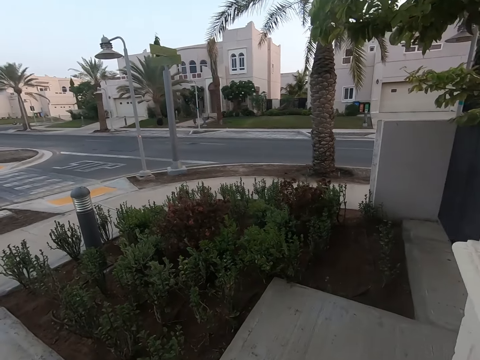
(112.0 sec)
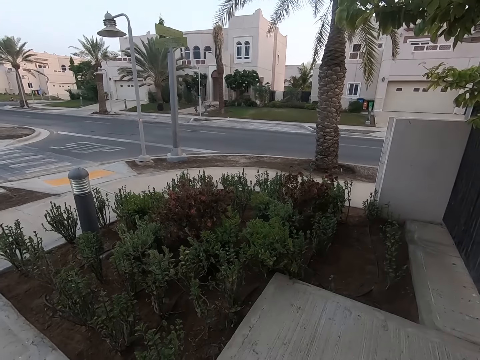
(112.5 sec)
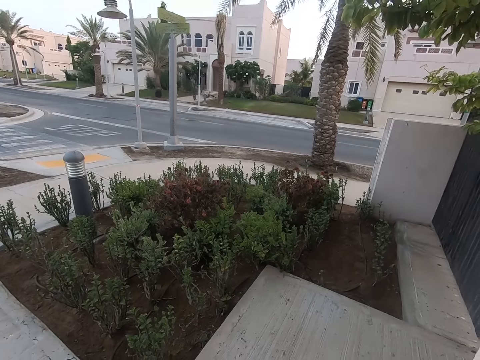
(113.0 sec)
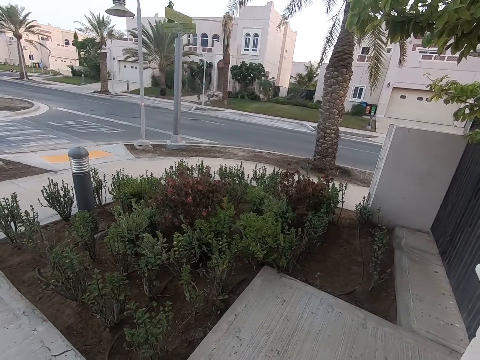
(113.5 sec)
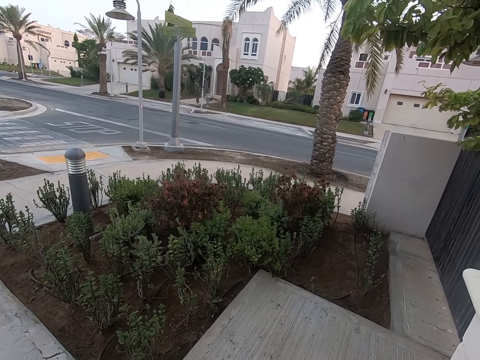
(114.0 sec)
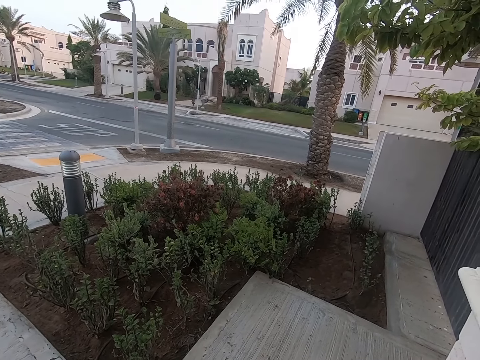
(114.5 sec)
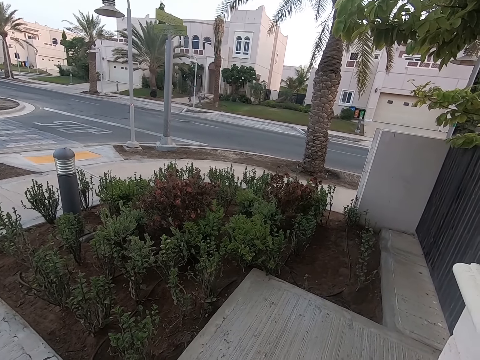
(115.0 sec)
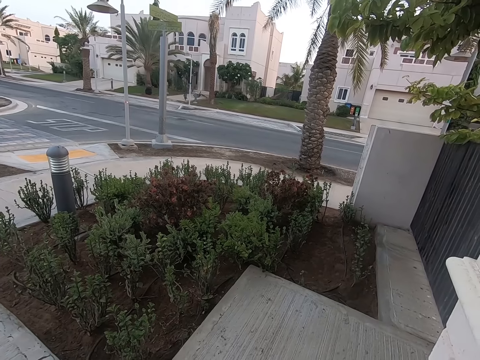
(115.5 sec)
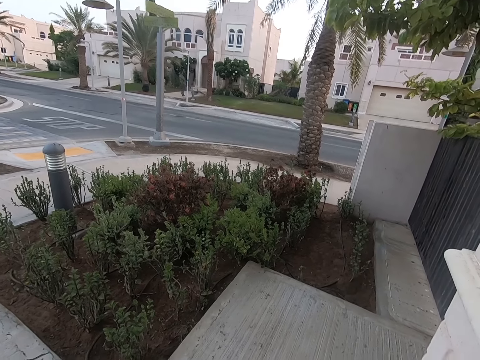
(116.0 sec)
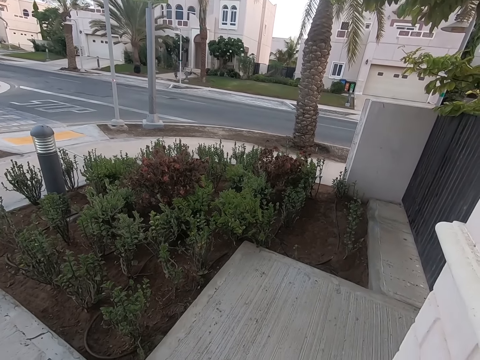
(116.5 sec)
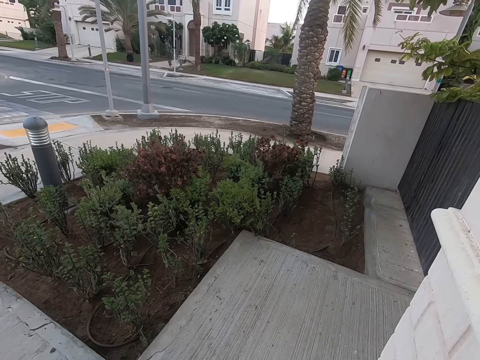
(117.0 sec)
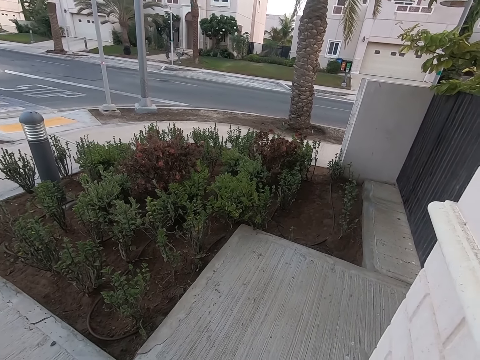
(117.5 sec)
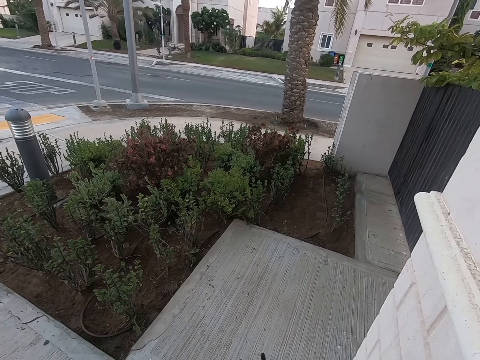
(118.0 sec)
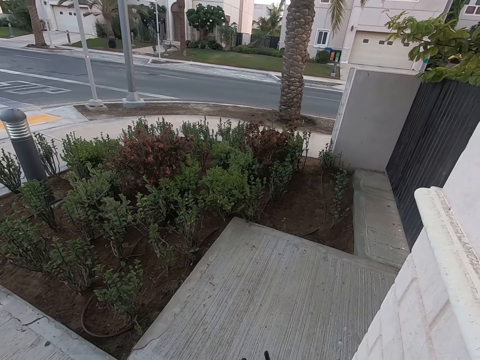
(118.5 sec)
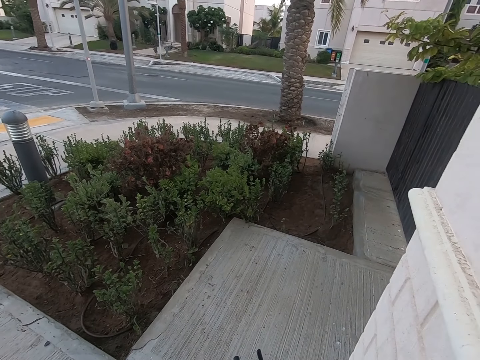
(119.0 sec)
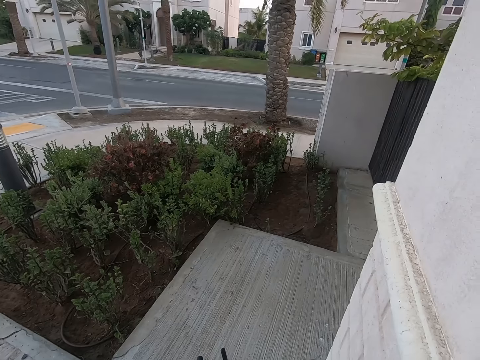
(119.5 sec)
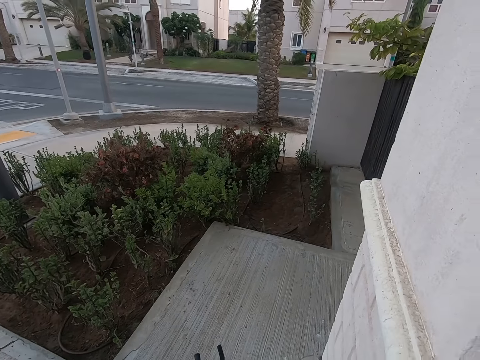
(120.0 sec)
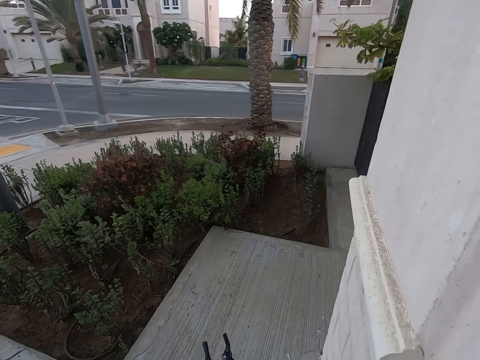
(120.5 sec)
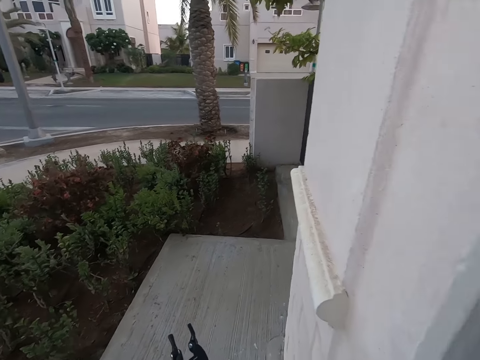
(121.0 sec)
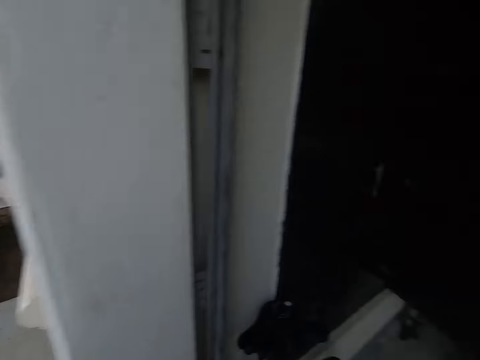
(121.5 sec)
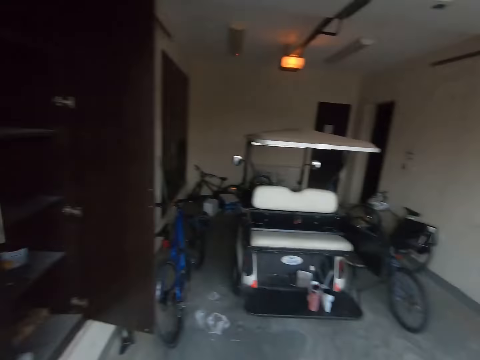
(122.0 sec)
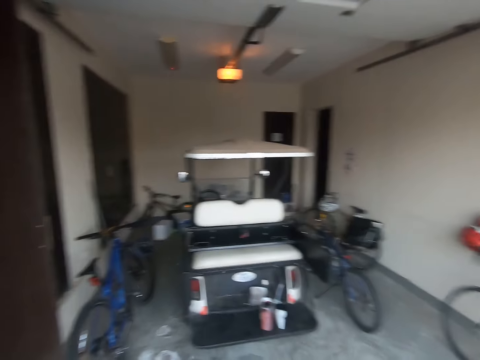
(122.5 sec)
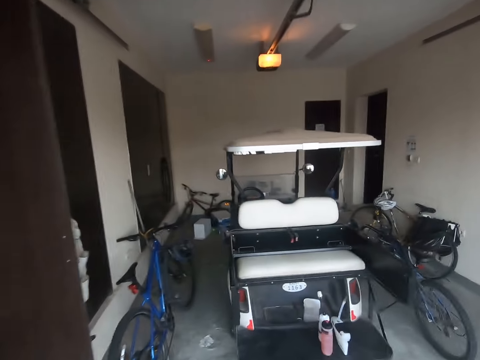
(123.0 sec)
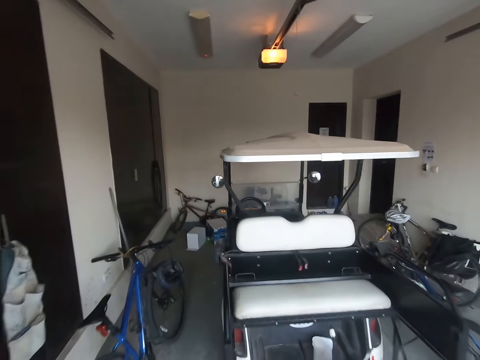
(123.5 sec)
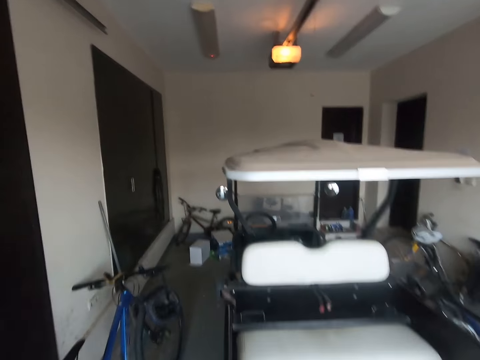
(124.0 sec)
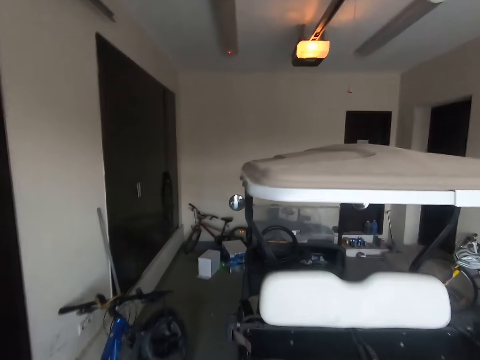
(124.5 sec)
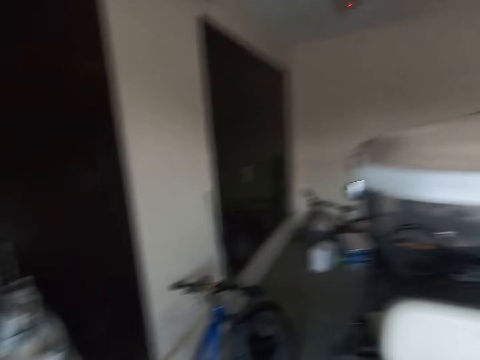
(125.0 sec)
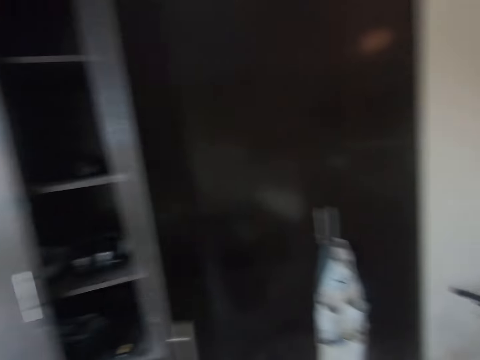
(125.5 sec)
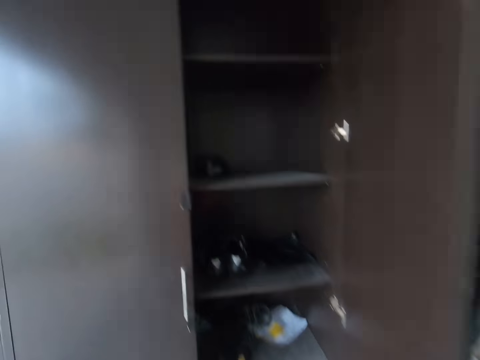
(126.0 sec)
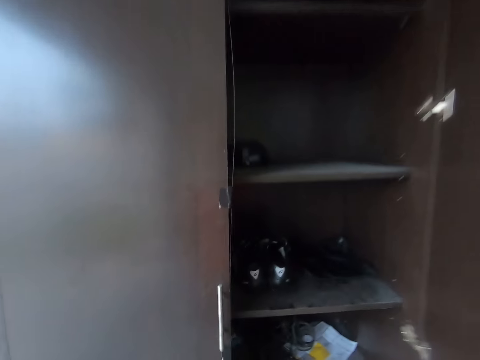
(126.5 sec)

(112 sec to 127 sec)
The camera wearer stares around. They move around and go back to the house.

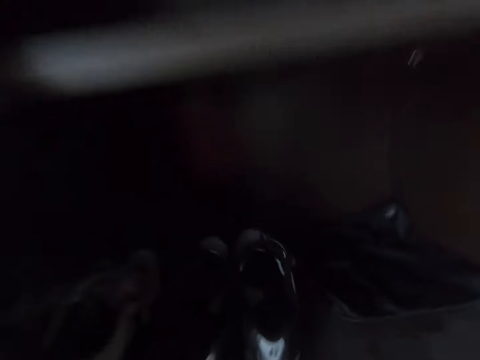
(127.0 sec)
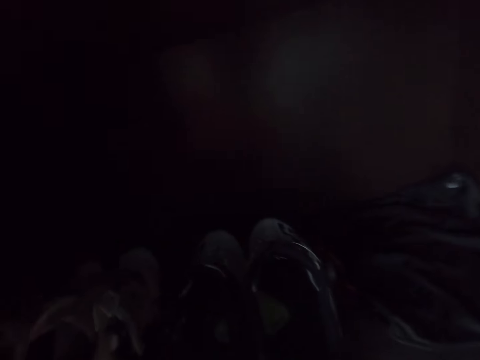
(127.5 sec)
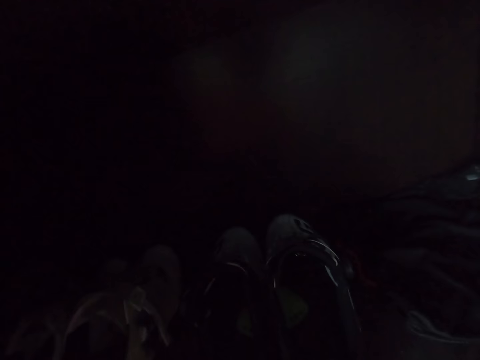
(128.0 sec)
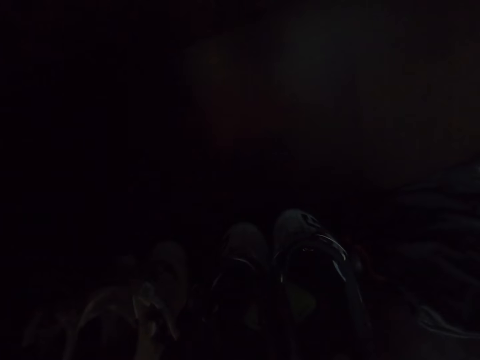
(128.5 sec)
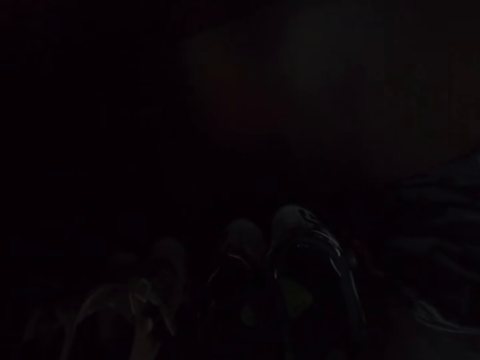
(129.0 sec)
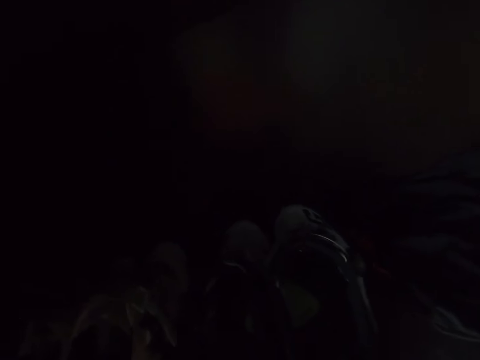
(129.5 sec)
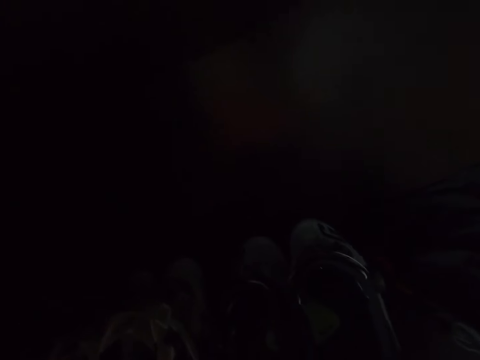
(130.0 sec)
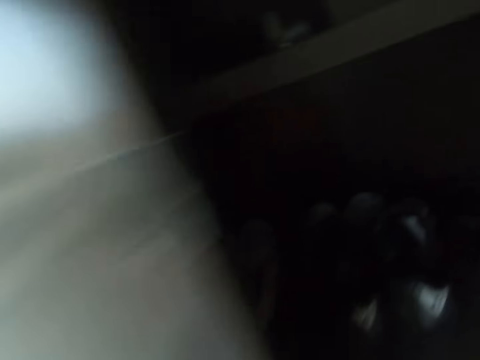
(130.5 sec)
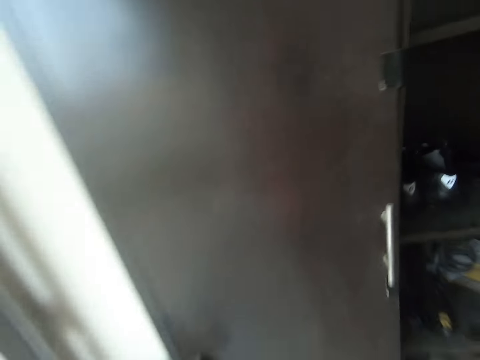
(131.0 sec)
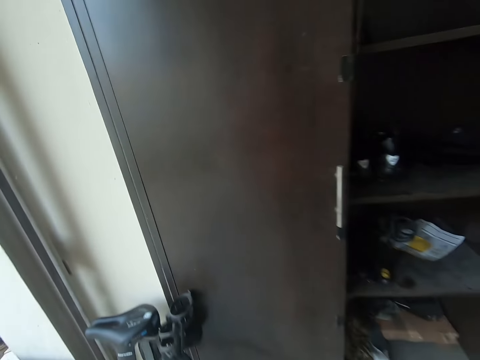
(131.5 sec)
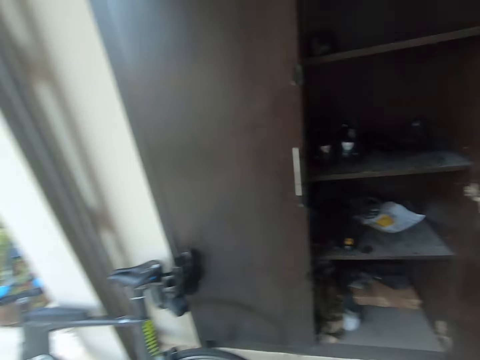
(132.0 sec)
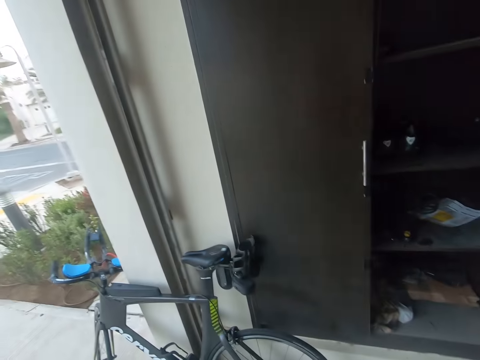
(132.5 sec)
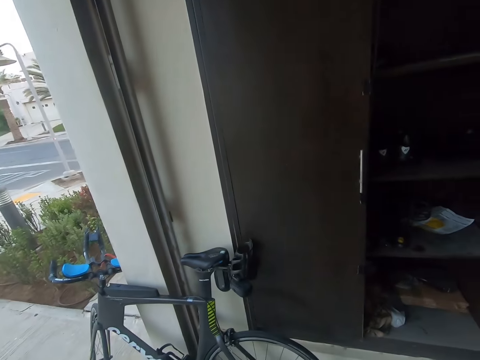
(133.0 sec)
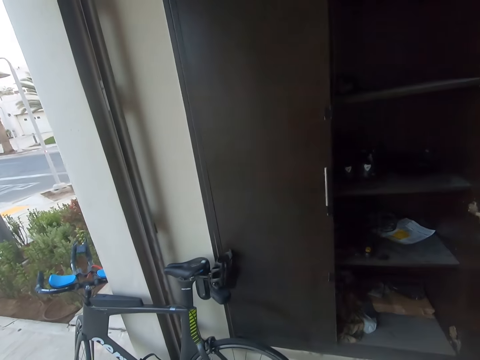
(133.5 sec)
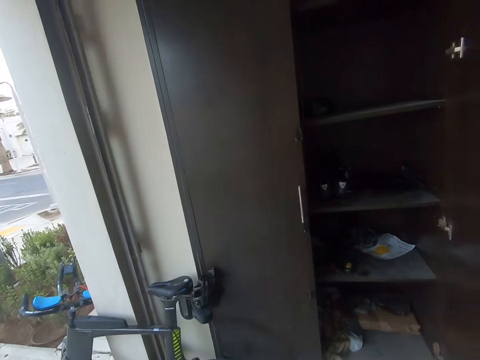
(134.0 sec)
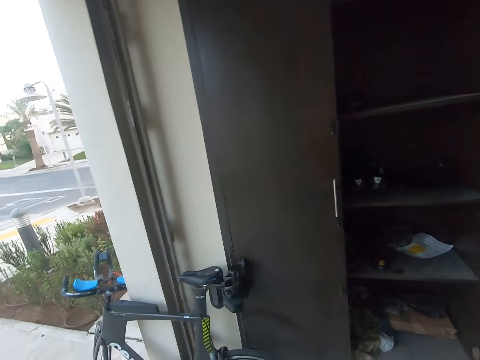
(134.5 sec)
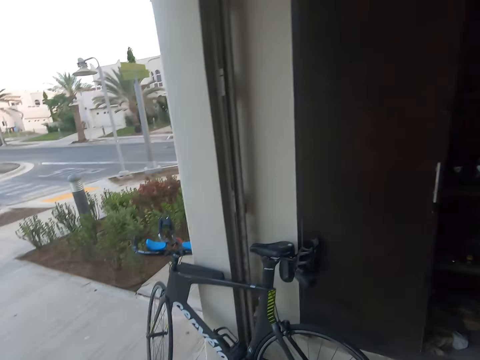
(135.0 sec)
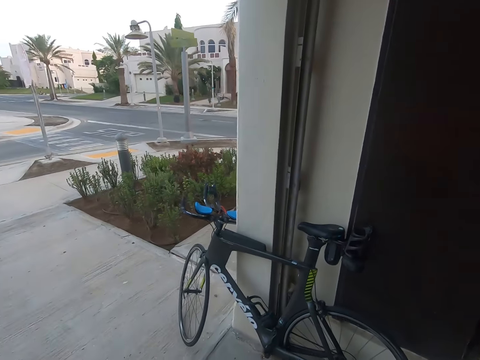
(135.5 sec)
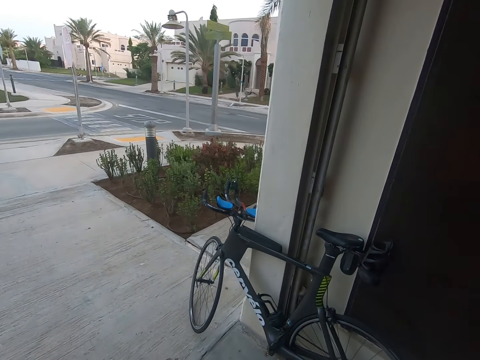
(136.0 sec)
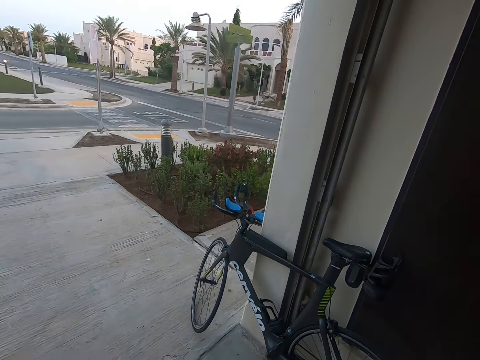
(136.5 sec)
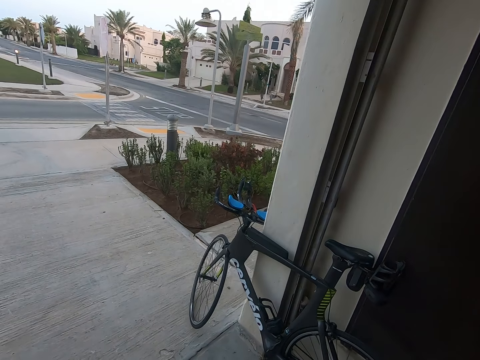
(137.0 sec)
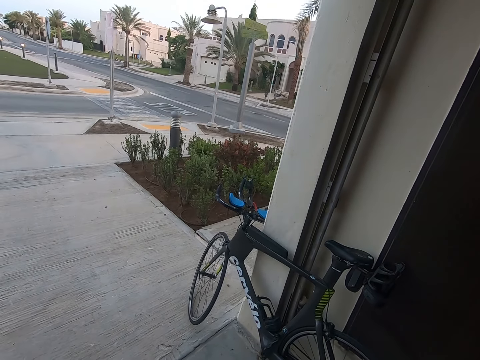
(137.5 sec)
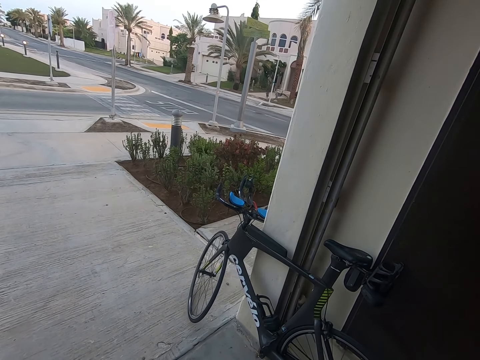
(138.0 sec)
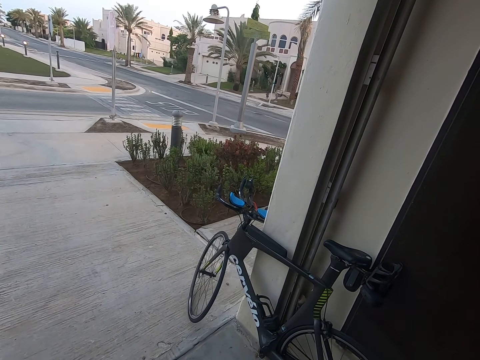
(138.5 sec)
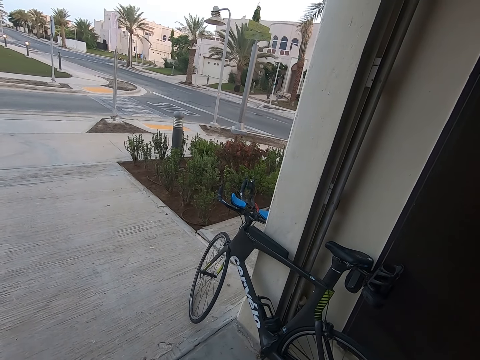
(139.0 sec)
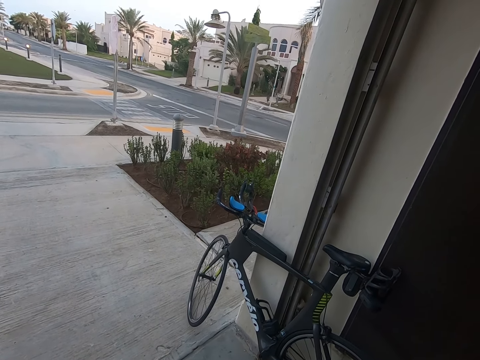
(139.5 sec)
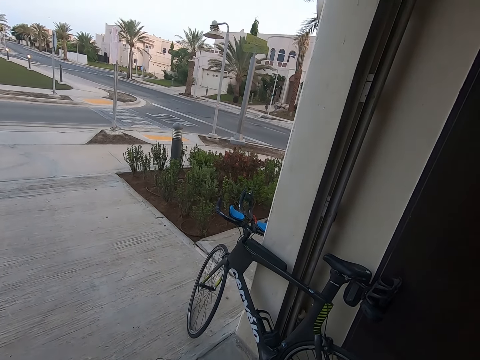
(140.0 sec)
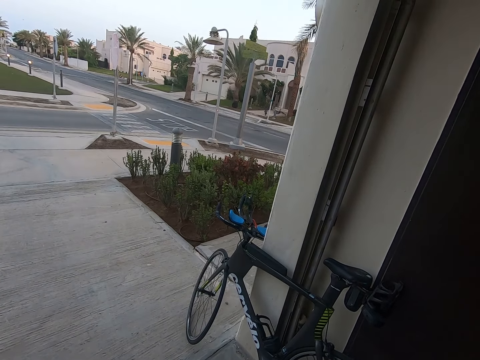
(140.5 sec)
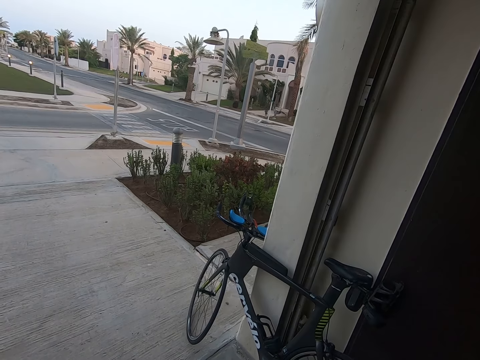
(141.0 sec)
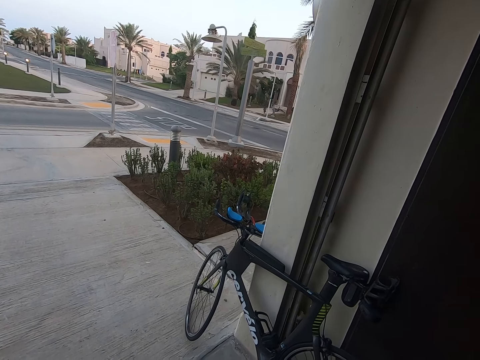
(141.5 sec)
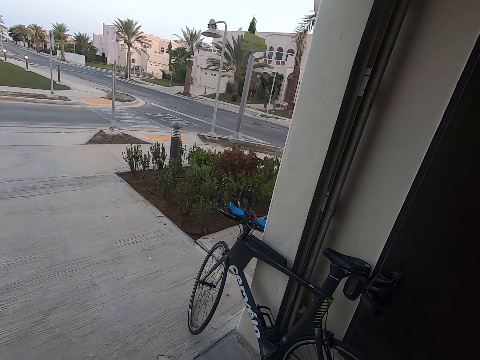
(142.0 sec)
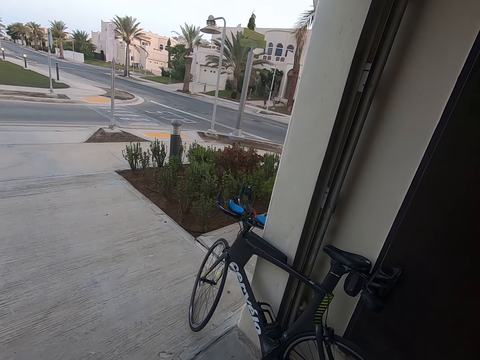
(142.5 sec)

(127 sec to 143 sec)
The camera wearer picks something from the cabinet. They go to a wardrobe. They stare around.
